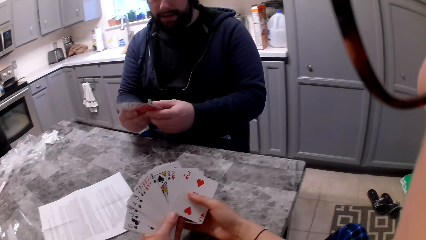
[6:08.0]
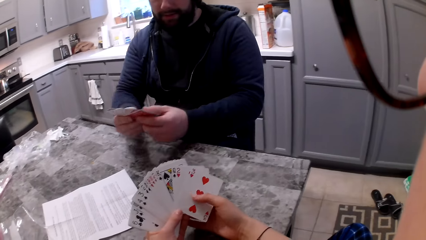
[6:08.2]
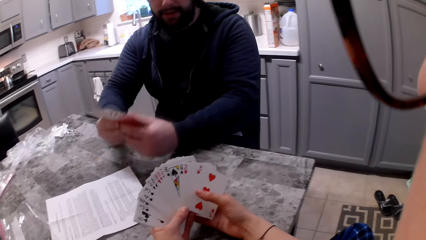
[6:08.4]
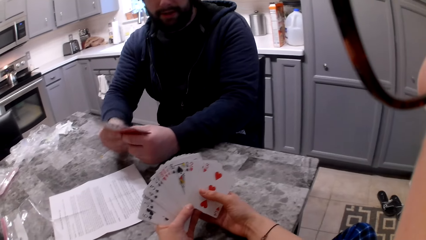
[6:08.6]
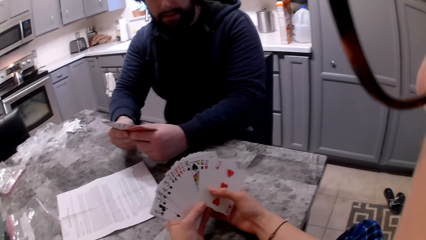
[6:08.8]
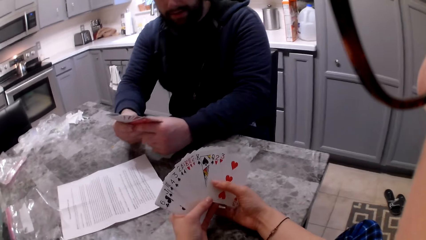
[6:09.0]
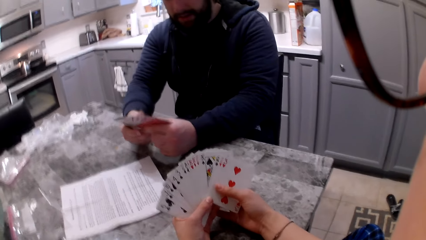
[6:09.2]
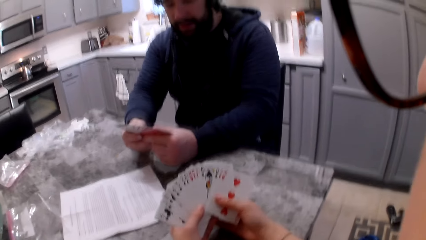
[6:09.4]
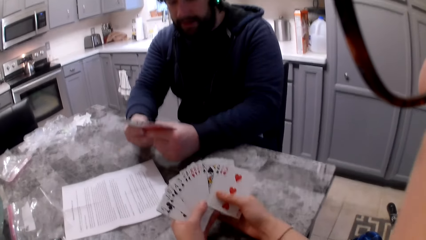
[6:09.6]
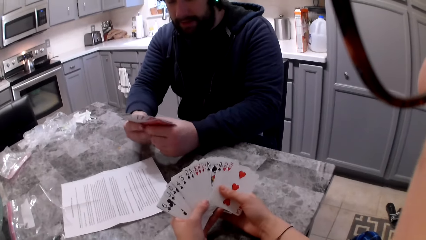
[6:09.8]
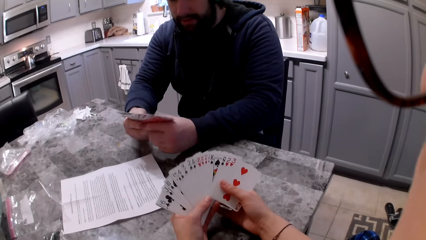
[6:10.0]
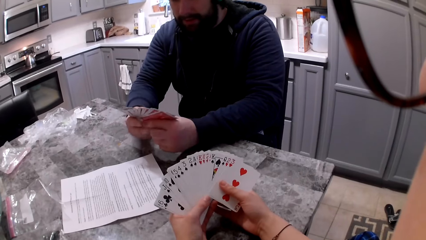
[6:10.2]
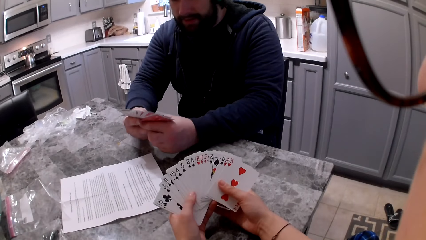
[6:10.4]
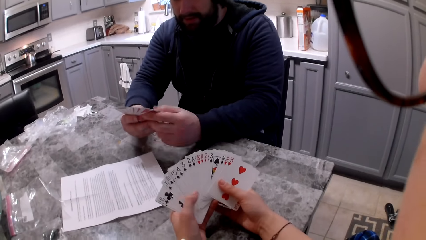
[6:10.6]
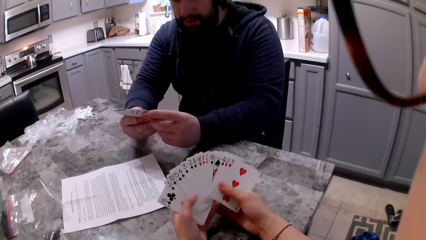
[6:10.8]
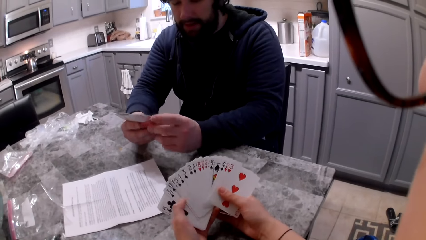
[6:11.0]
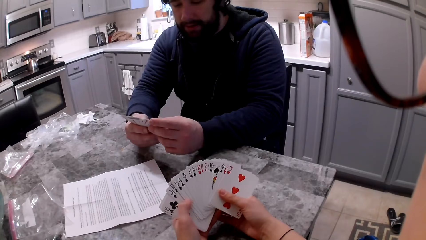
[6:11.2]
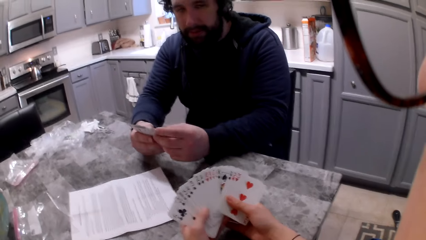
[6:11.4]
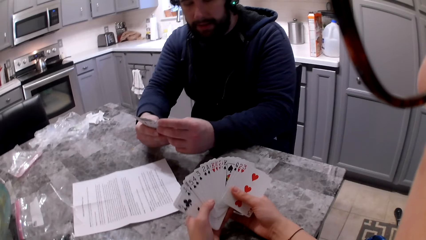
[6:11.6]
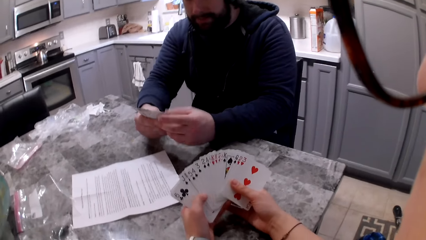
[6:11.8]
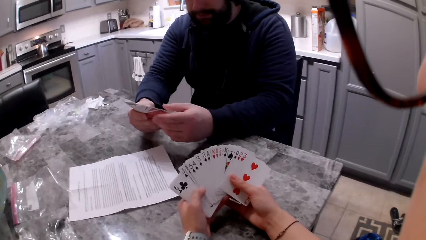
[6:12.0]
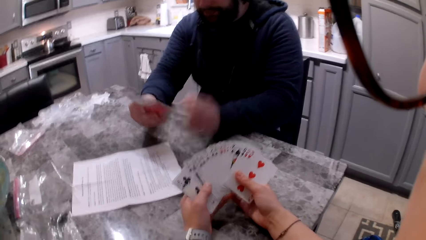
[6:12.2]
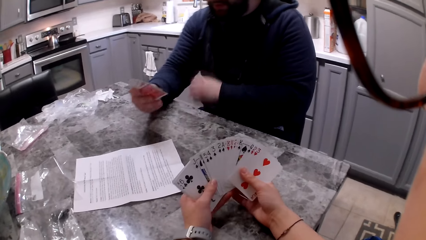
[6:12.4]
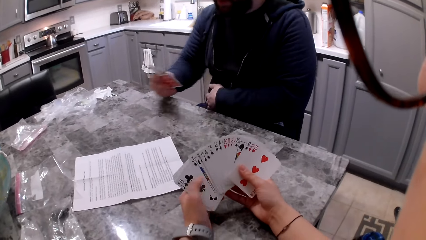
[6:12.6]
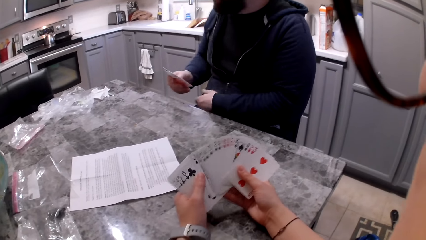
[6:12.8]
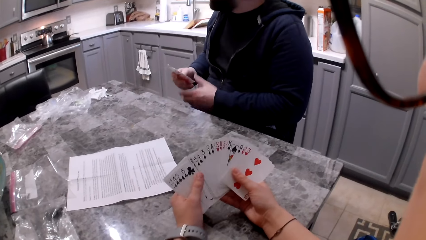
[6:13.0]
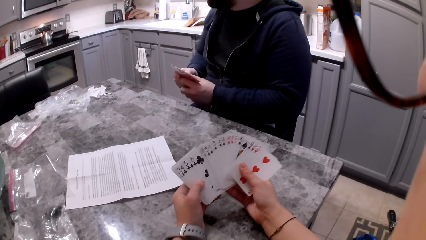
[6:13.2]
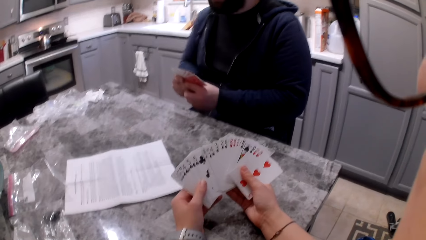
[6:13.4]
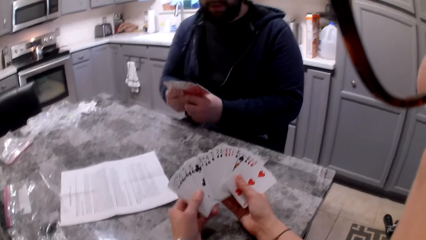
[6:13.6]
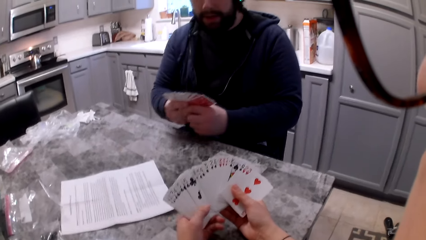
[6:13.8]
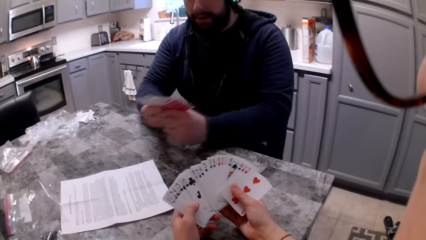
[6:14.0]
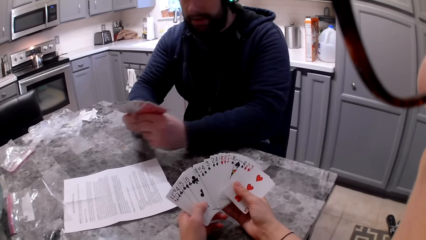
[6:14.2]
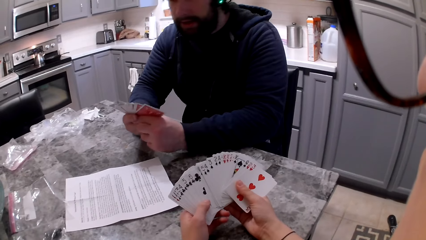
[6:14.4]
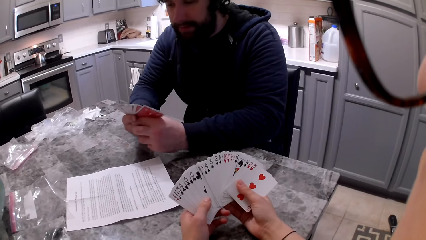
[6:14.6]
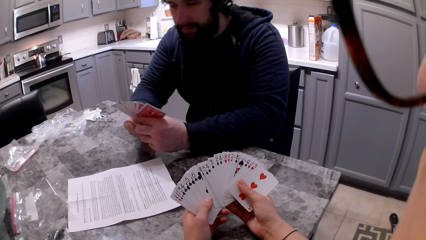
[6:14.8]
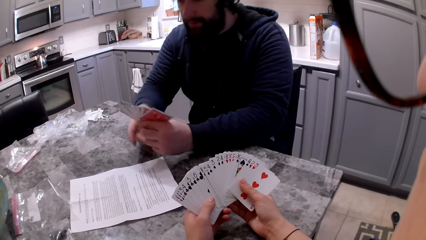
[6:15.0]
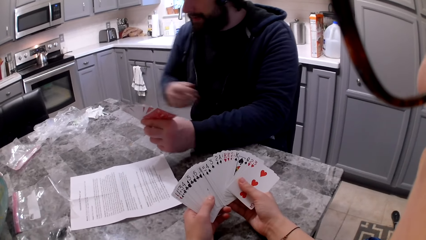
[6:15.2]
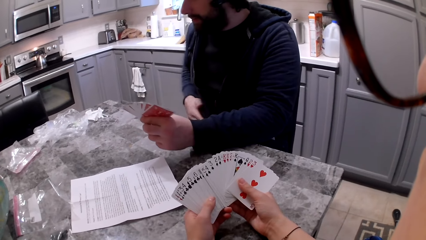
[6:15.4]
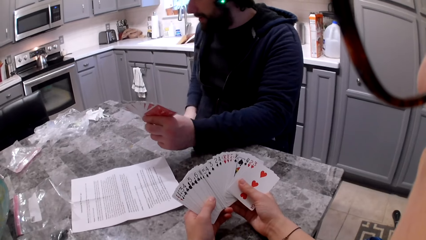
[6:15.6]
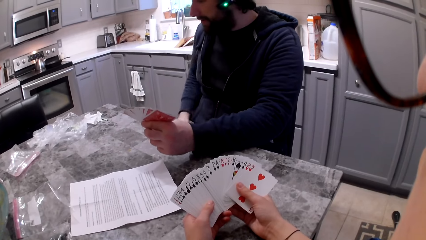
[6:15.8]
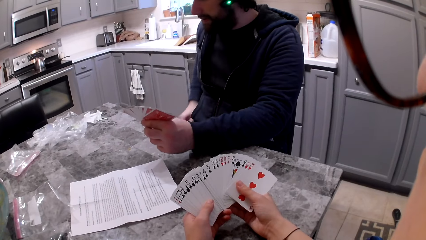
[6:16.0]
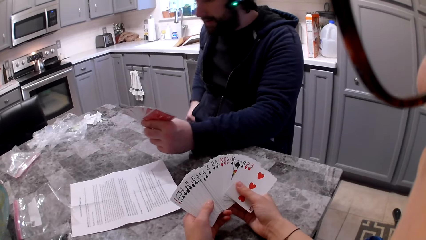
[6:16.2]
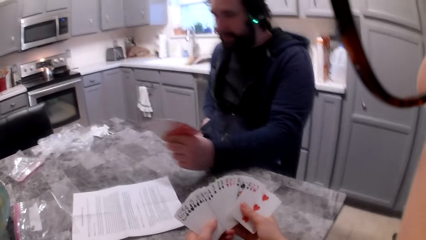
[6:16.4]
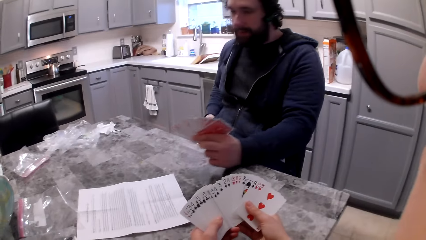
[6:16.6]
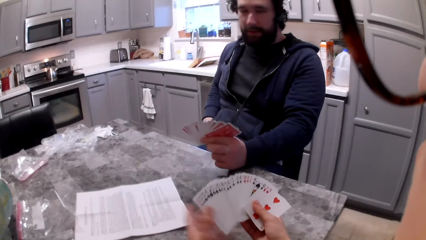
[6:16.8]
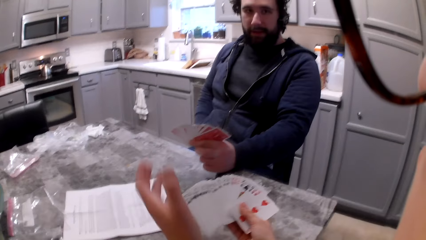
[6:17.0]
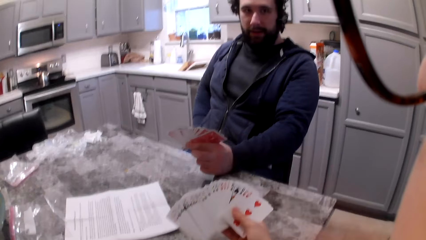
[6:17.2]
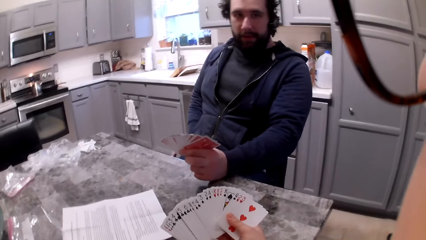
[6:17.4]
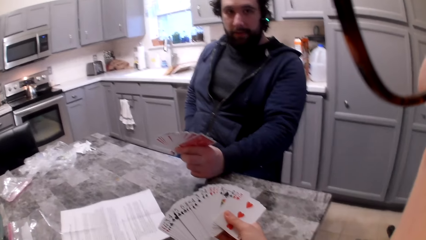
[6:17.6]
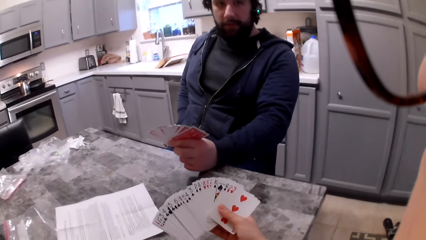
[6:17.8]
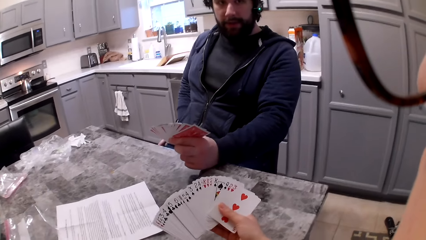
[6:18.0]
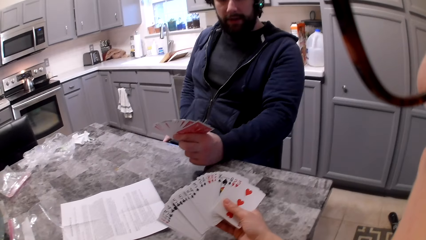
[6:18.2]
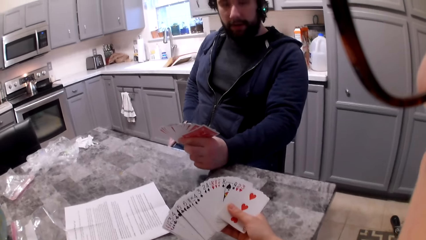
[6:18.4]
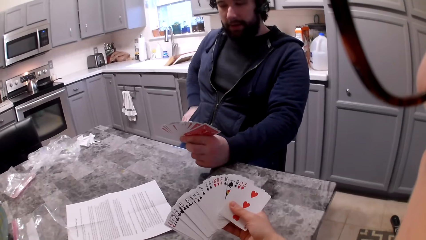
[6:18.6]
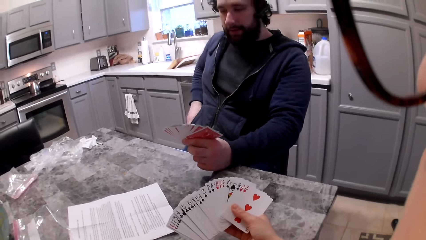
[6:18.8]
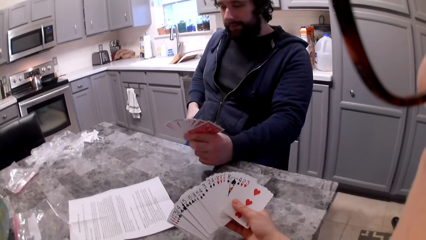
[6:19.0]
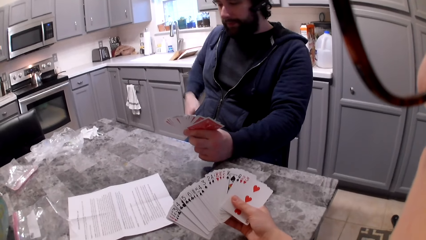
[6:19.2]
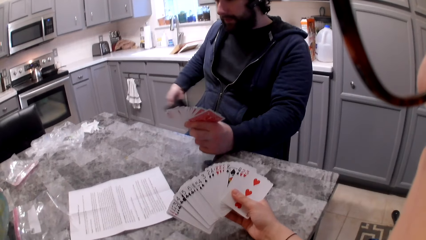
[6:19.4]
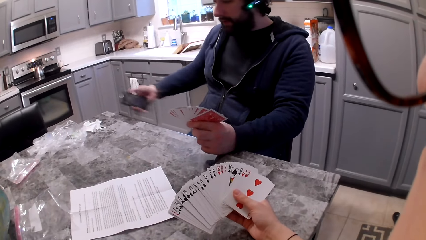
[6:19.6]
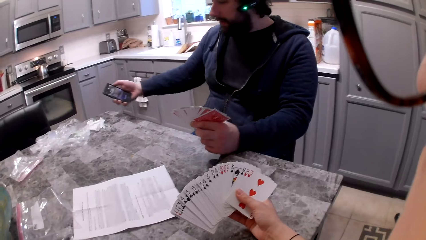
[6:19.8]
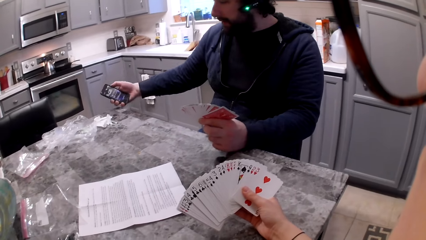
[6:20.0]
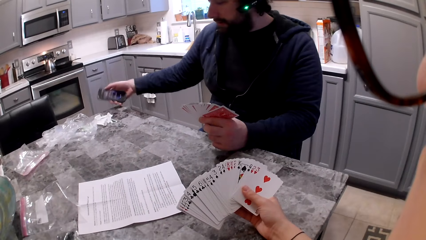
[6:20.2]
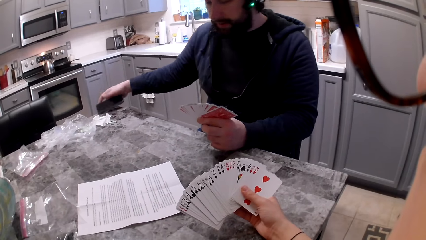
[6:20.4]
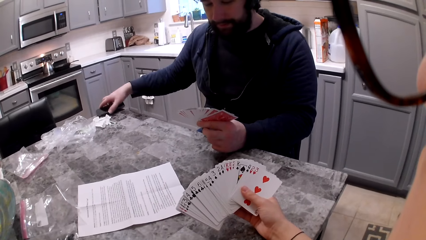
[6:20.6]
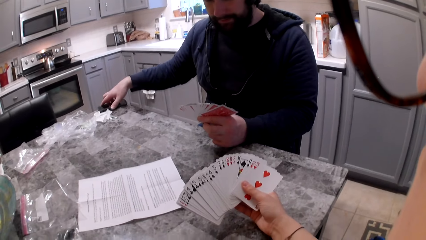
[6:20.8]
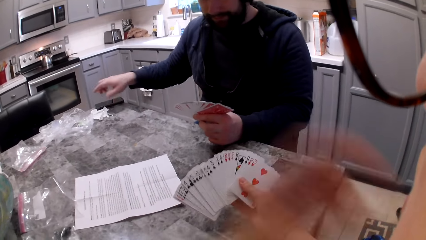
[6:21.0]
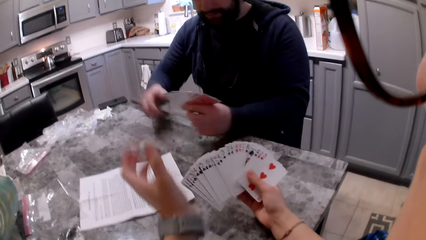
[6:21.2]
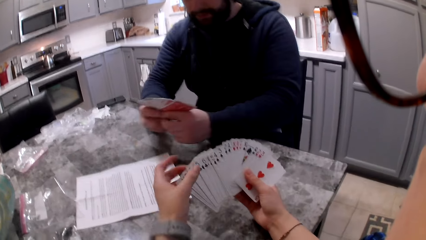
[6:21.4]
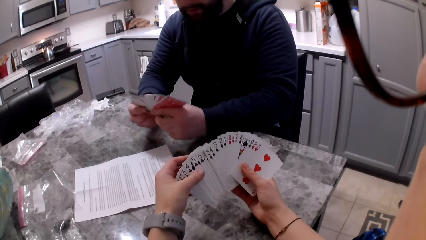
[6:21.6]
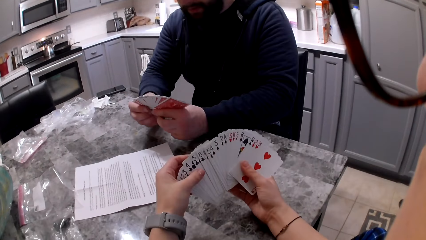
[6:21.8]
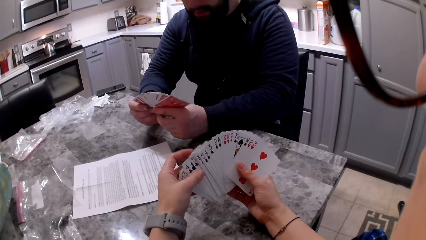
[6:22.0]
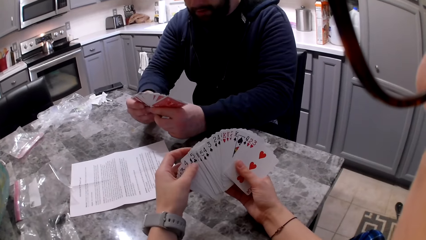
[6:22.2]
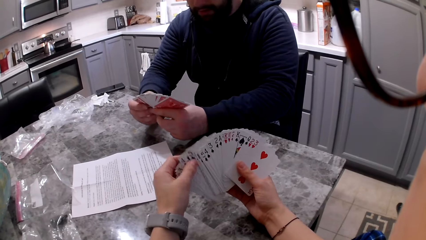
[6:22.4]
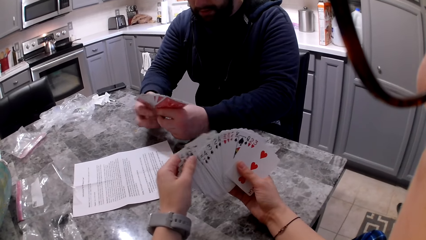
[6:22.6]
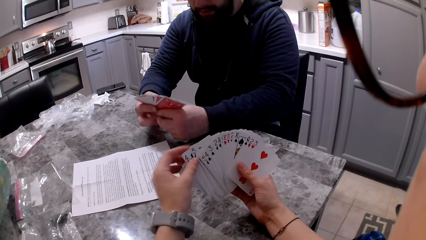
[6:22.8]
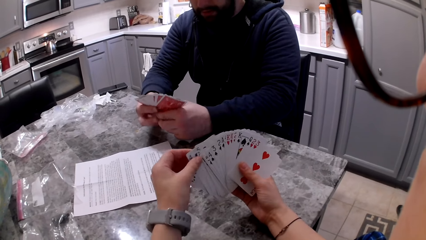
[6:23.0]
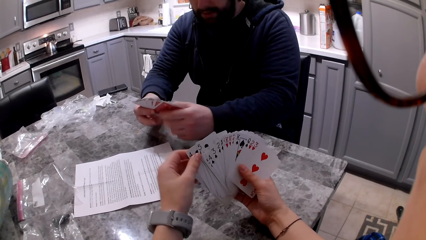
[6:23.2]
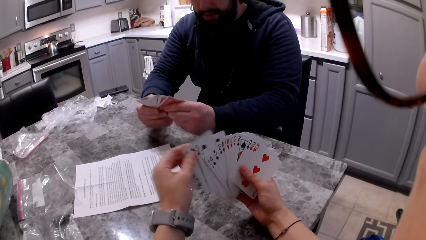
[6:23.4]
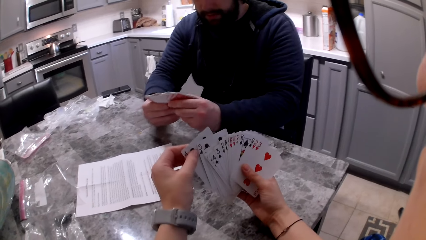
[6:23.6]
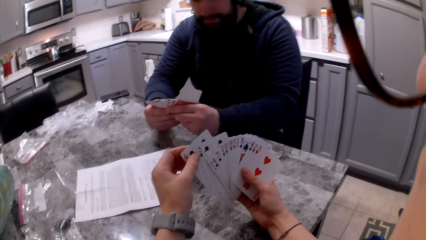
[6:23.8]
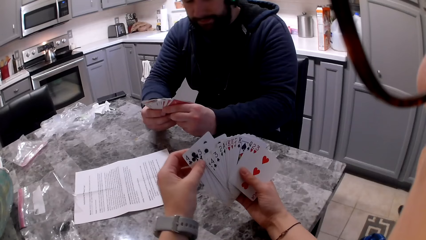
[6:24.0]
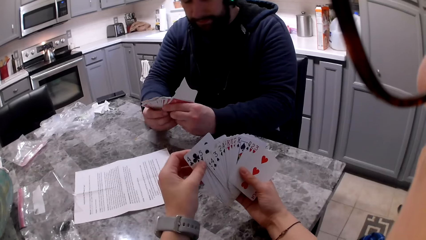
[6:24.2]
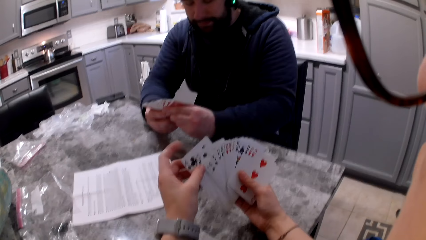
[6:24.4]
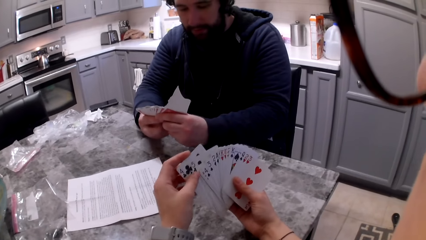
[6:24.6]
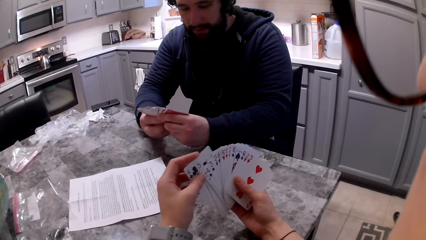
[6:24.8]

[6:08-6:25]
The camera wearer rests their hands on the counter. A man shuffles the cards in his hands. The camera wearer shuffles the cards in their hands. The man lifts his left hand from the cards. The man touches his cloth with his left hand. The man holds the cards with his hands. The camera wearer rests their hands on the counter. They shuffle the cards in their hands. The man lifts his right hand from the cards. The man's hand searches for a phone in his pockets. The man picks up the phone from his pocket. The camera wearer lifts their hand from the cards. The man operates the phone and drops the phone on the counter. The camera wearer drops their hand back to the cards. They shuffle the cards in their hands. The man shuffles the cards in his hands.
